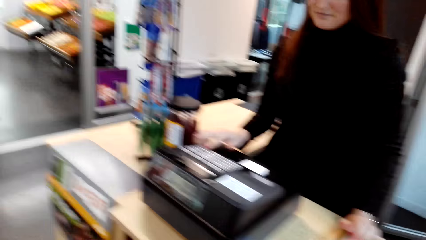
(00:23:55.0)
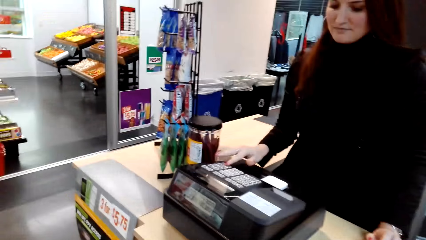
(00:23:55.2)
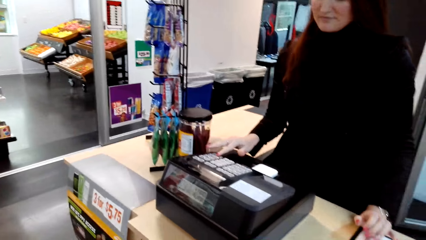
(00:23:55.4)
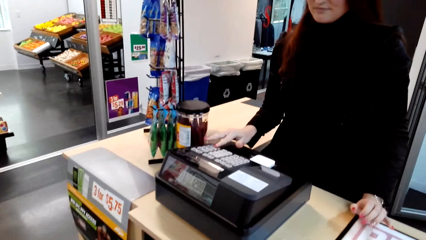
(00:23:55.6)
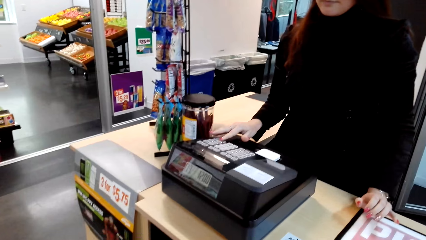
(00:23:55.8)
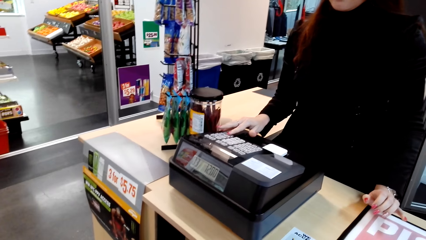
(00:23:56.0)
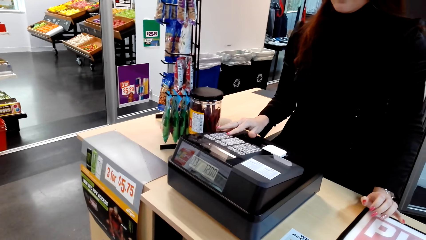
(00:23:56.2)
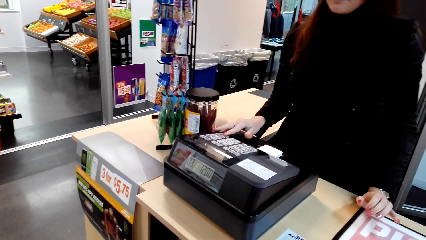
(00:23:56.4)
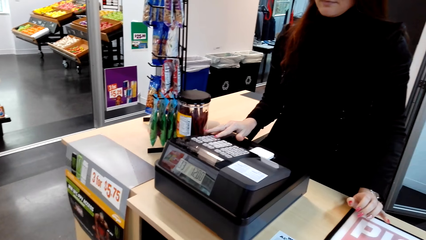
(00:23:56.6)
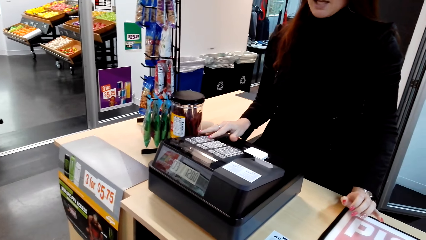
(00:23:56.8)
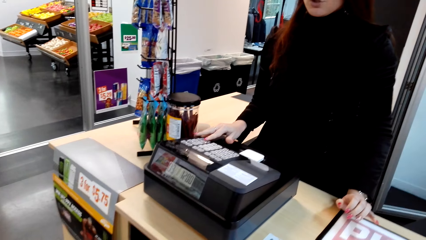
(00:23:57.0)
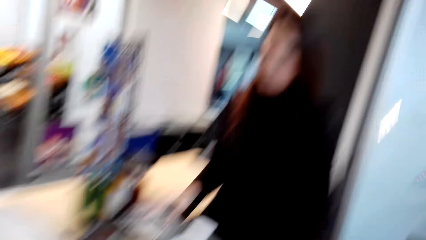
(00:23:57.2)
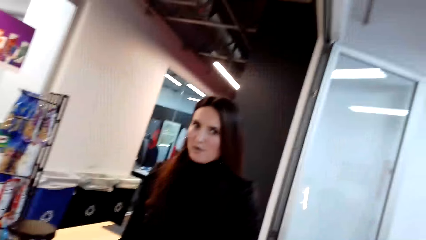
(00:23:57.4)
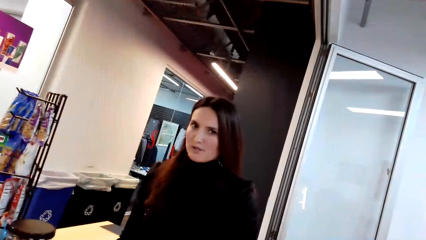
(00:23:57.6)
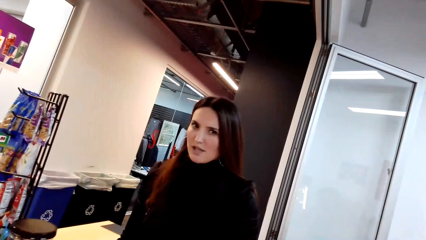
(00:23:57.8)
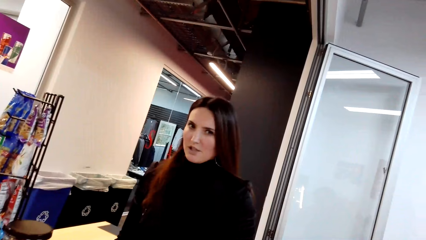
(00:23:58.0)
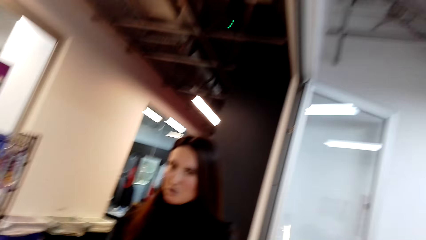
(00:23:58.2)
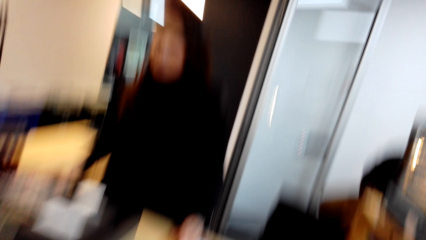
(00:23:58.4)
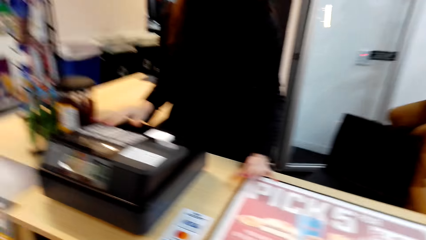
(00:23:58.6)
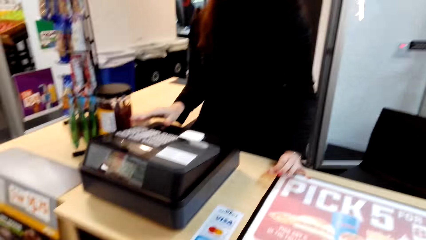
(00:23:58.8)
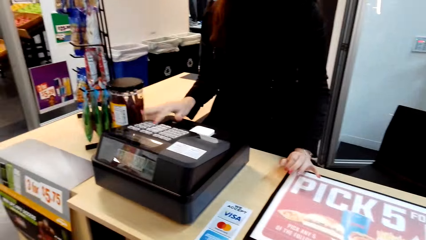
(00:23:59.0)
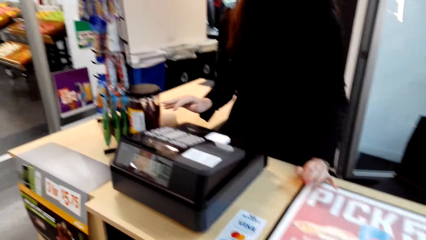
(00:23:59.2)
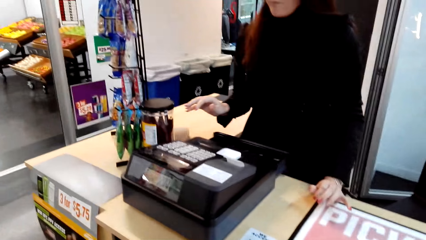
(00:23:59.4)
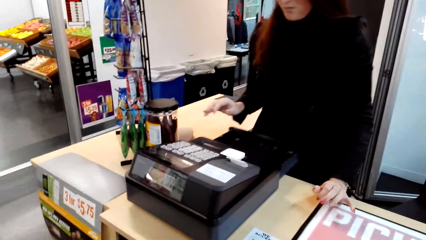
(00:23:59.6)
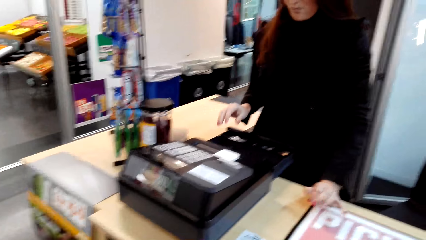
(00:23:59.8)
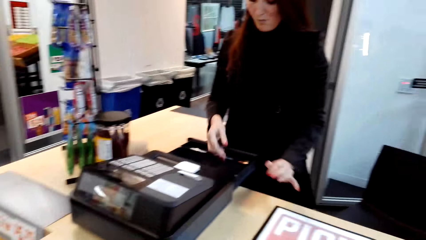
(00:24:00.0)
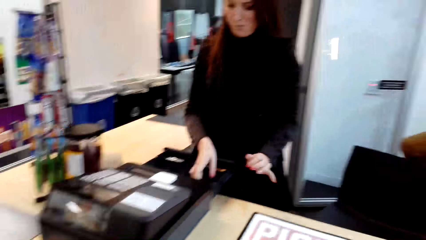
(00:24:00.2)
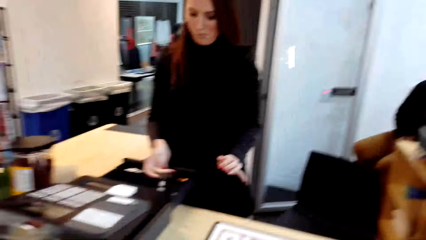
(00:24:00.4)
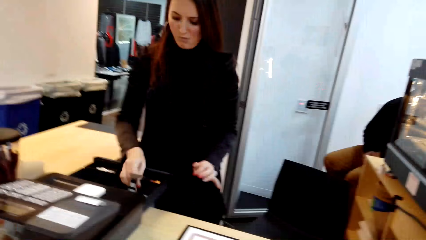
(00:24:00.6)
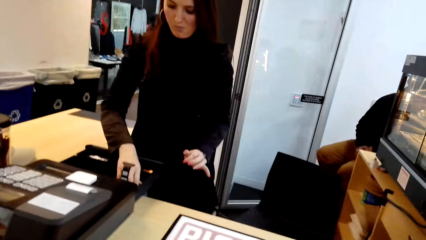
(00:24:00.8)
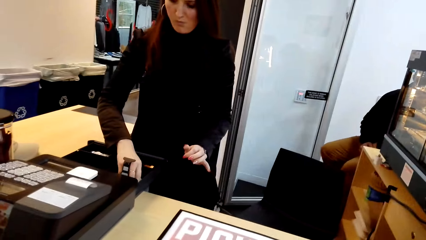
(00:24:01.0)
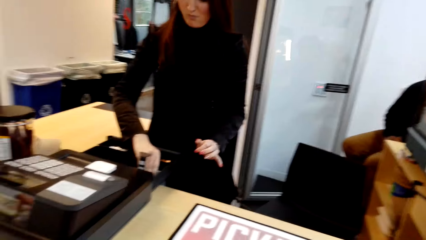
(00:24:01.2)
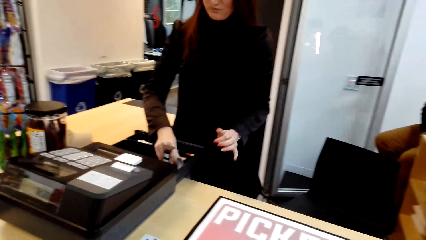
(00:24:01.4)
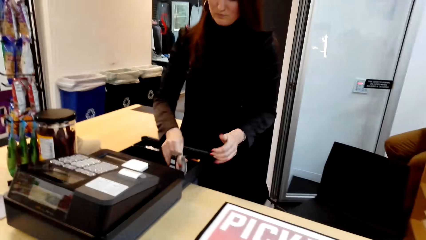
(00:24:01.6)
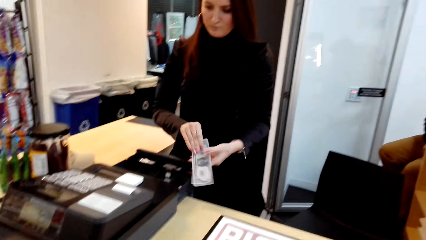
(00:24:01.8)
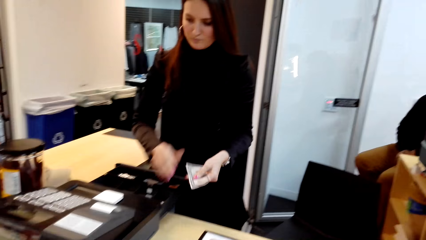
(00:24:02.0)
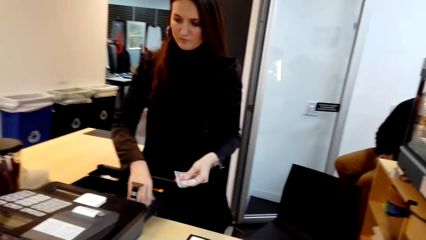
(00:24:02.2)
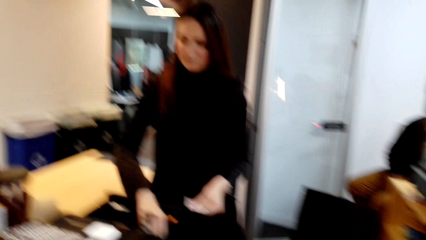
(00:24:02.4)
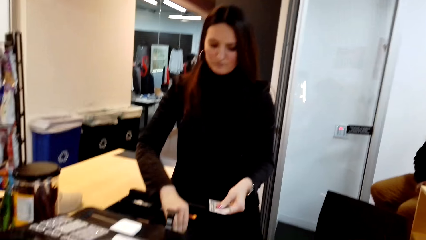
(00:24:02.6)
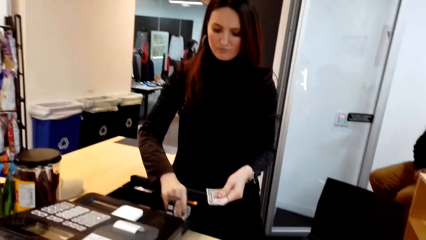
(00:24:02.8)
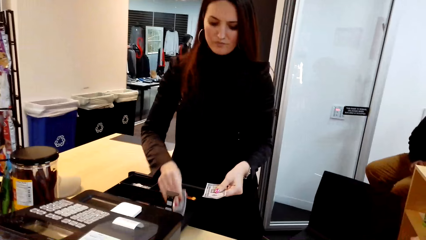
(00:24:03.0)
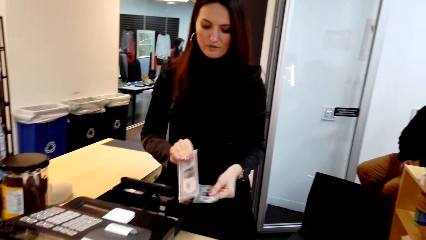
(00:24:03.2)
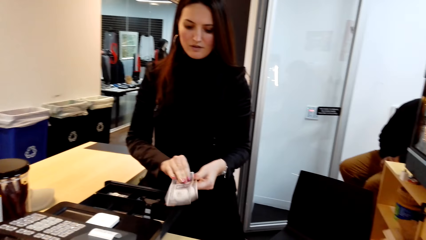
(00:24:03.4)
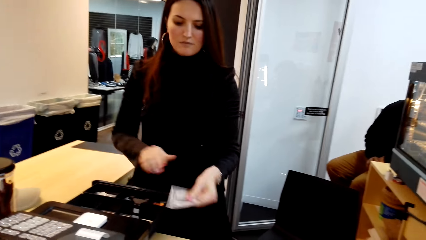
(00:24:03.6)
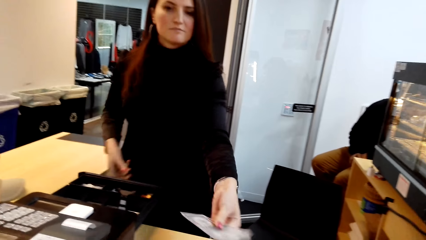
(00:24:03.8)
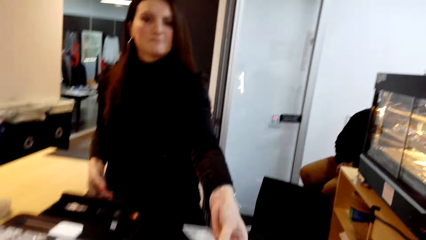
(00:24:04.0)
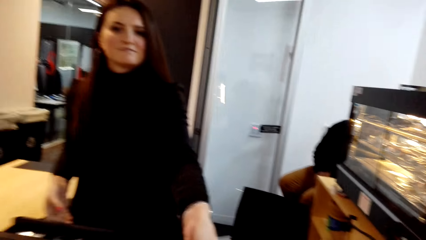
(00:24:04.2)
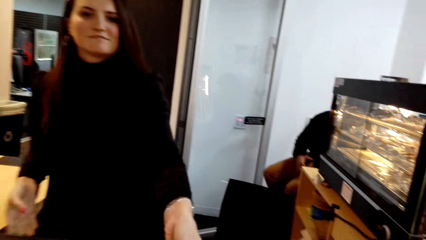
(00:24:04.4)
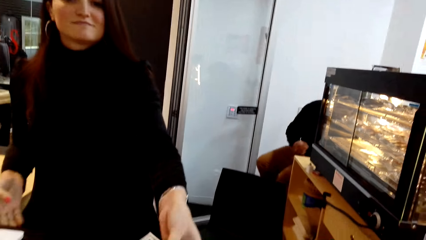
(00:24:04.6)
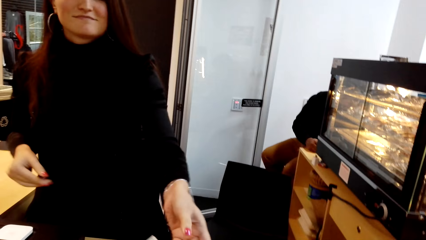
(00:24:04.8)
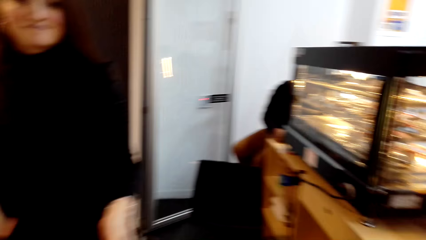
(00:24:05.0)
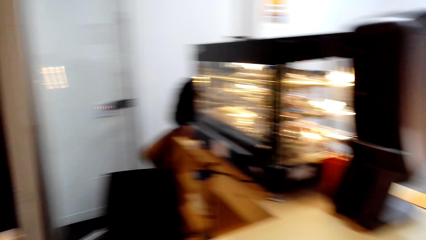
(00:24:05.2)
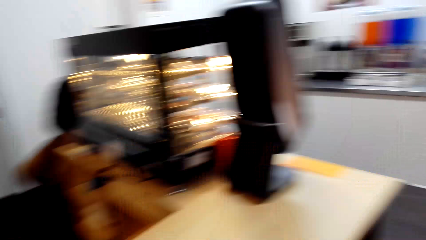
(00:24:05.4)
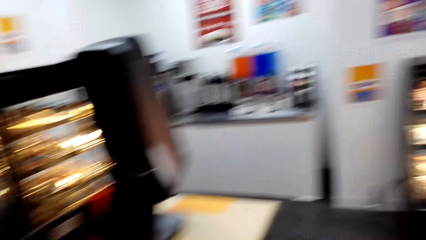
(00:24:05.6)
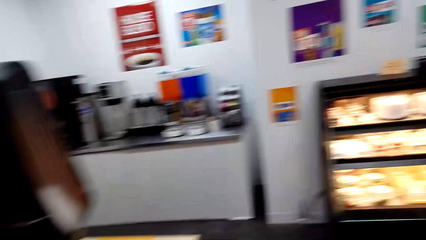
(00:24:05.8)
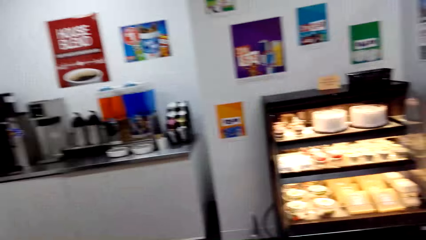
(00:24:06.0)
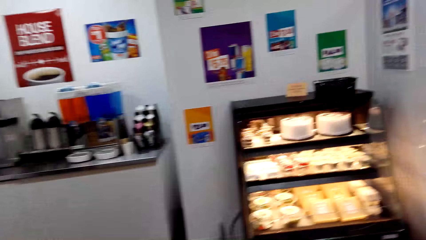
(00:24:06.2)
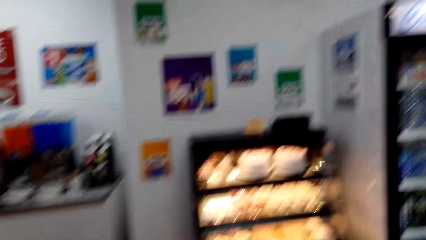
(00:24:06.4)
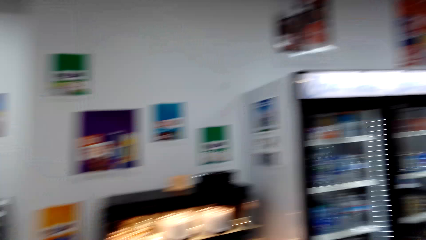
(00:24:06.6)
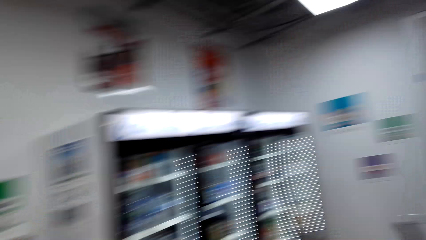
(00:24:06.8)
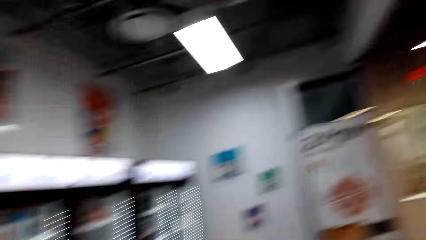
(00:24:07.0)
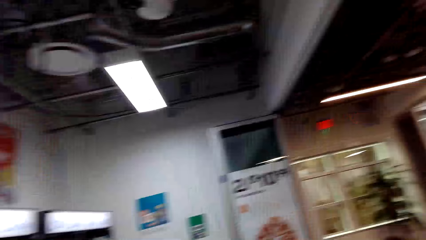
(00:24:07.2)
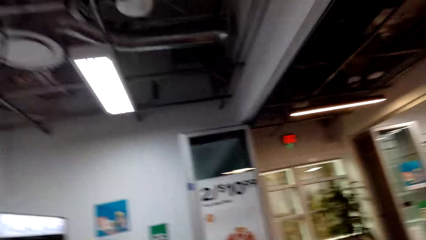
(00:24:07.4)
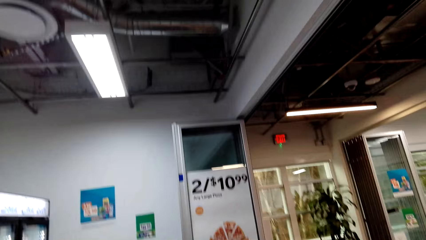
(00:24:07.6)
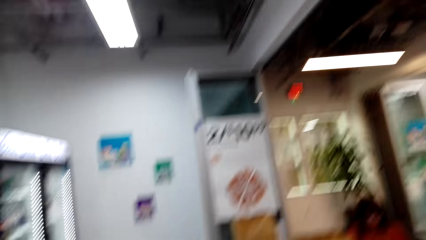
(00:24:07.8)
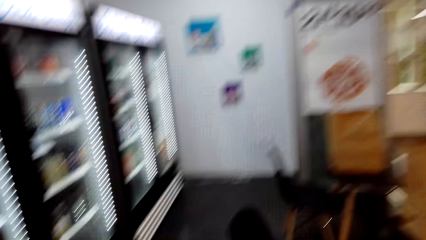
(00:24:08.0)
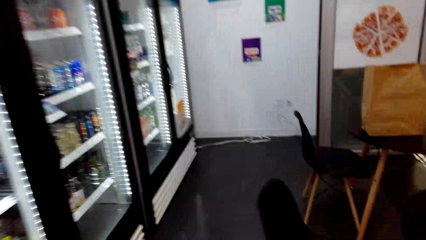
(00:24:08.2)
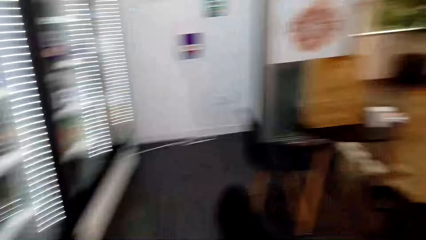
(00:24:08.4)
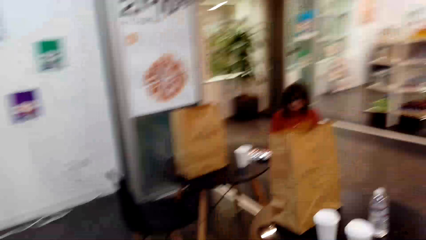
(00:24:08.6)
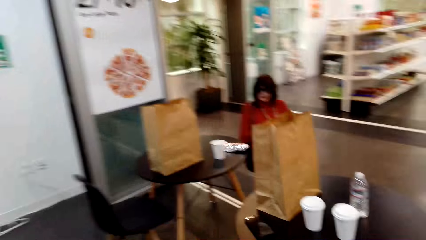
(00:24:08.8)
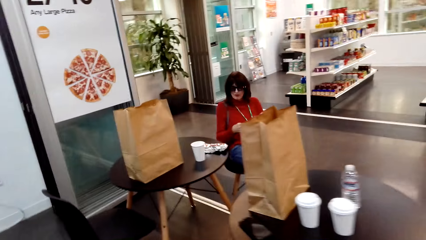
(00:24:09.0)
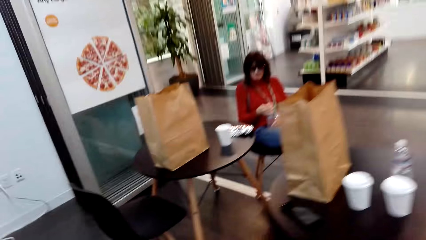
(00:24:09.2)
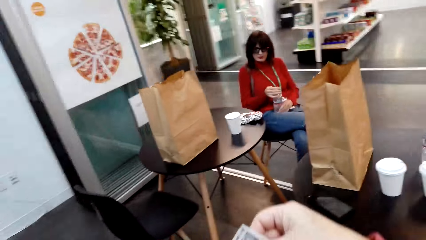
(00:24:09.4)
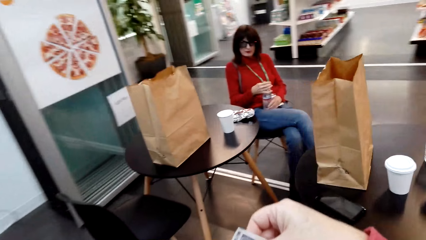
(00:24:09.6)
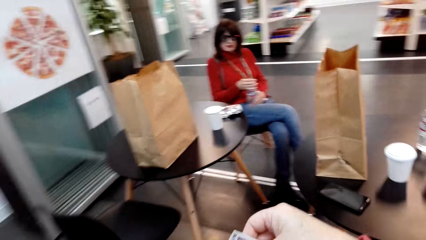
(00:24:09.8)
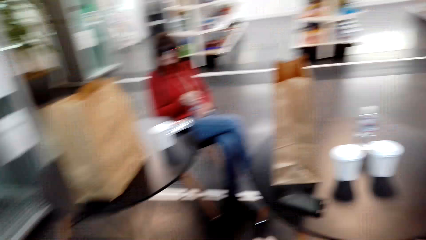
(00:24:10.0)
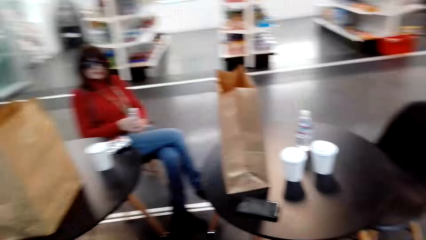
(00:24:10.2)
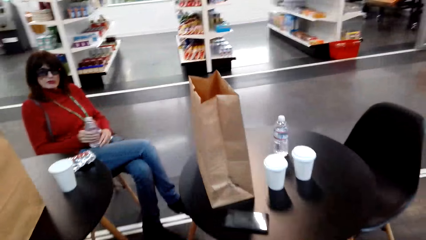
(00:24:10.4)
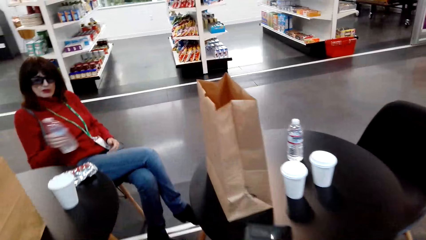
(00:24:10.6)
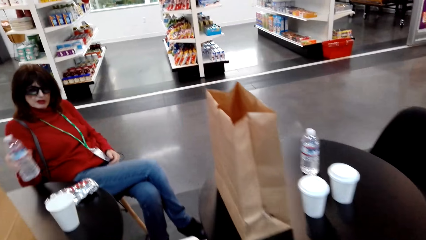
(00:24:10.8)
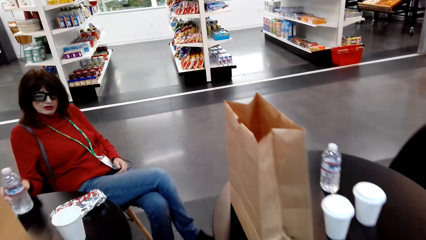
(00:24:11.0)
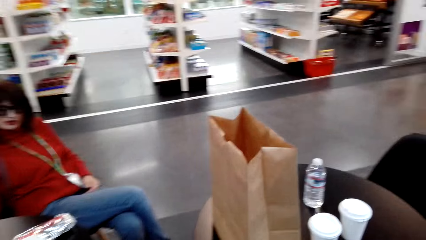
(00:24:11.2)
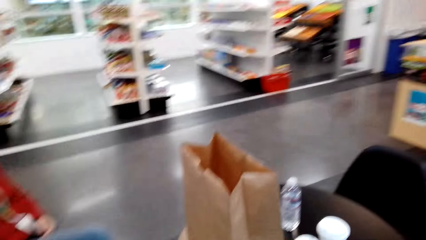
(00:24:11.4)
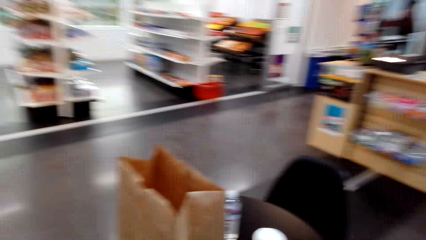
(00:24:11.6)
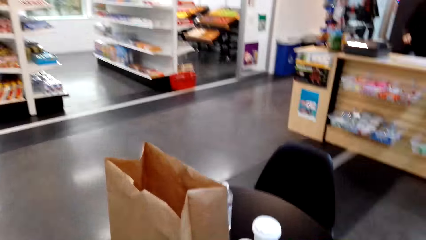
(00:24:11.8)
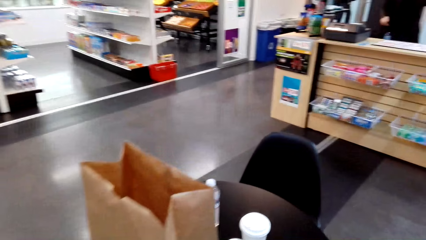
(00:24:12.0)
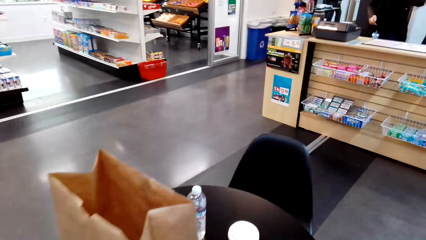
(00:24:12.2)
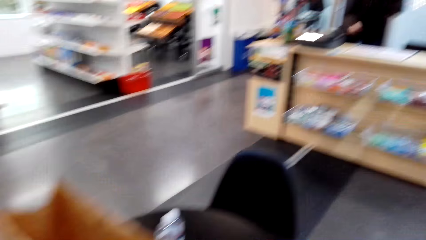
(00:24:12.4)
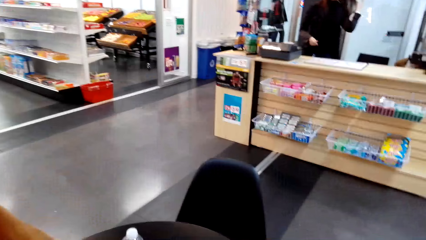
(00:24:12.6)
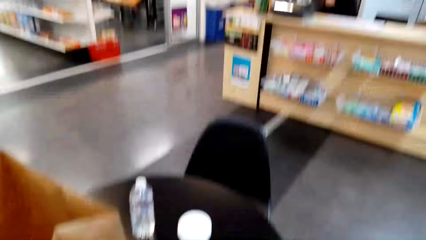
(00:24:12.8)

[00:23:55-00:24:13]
A woman converses with the camera wearer. The woman opens the cash register and picks money from the cash register. The woman hands cash to the camera wearer. The camera wearer walks back to the seat. Another woman places a water bottle on the table. The camera wearer converses with the other woman.
